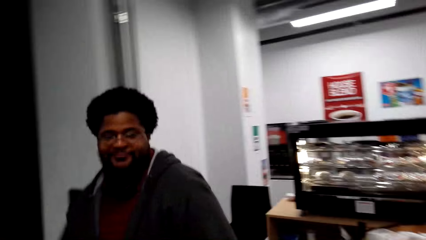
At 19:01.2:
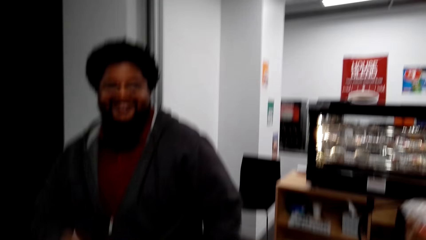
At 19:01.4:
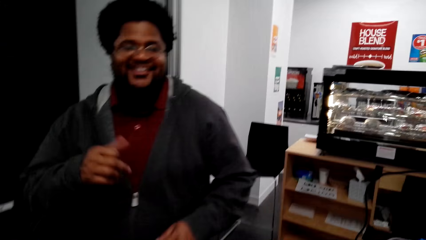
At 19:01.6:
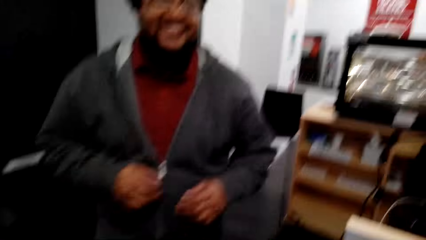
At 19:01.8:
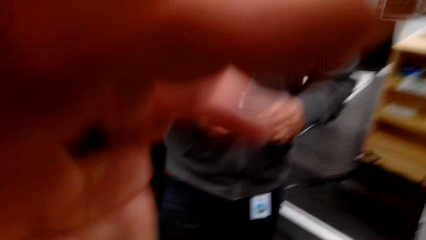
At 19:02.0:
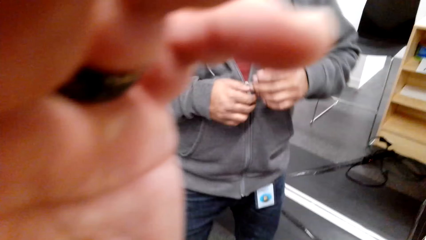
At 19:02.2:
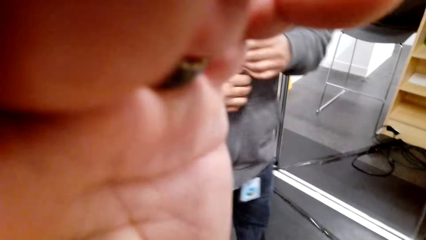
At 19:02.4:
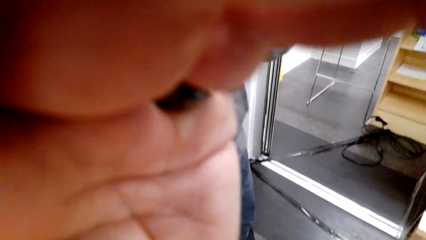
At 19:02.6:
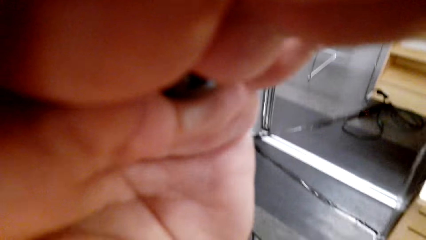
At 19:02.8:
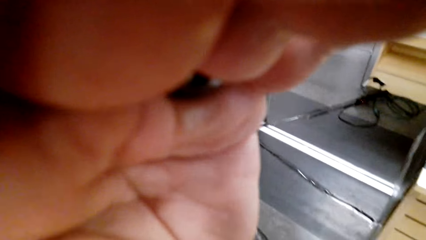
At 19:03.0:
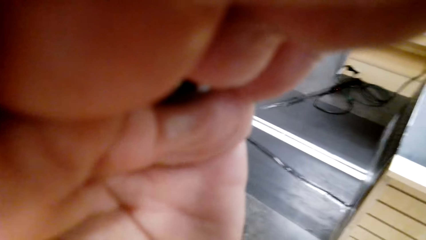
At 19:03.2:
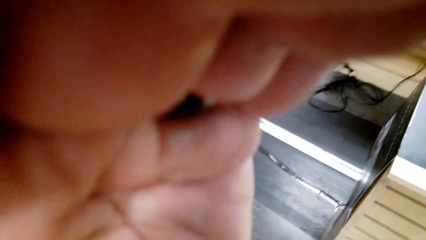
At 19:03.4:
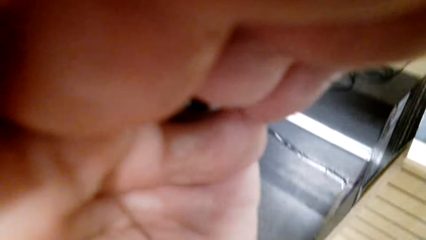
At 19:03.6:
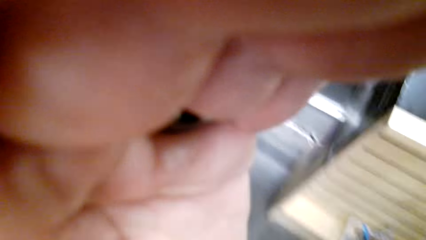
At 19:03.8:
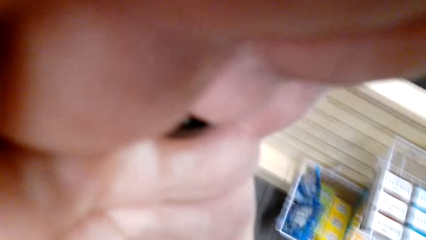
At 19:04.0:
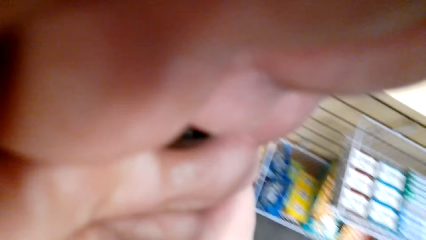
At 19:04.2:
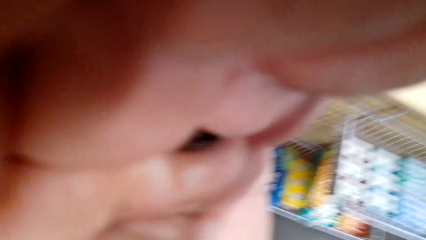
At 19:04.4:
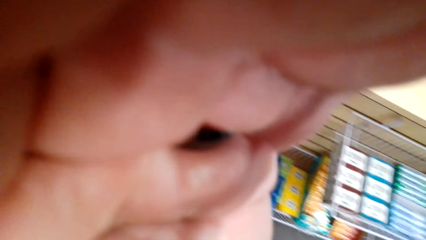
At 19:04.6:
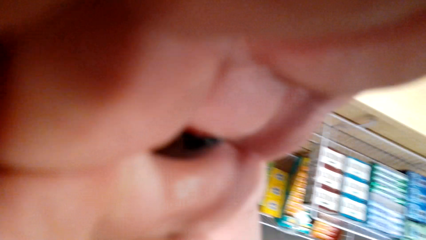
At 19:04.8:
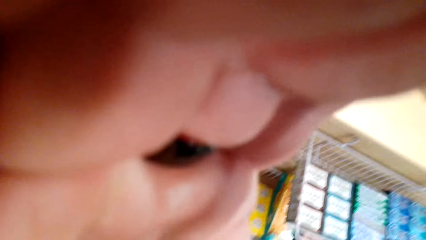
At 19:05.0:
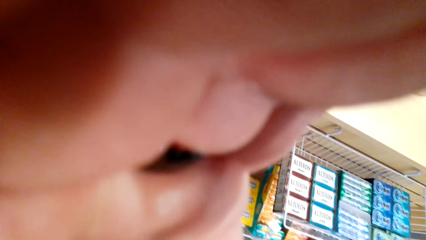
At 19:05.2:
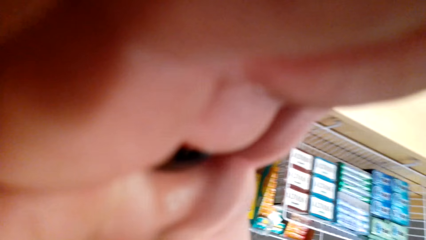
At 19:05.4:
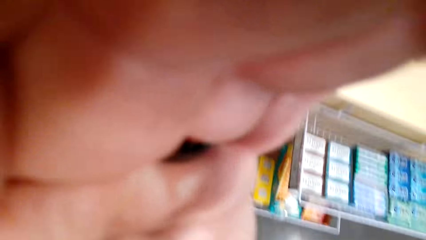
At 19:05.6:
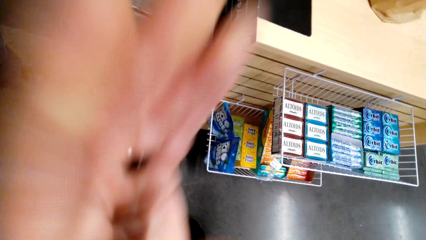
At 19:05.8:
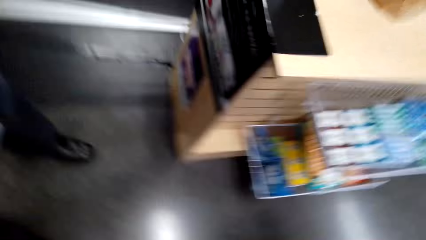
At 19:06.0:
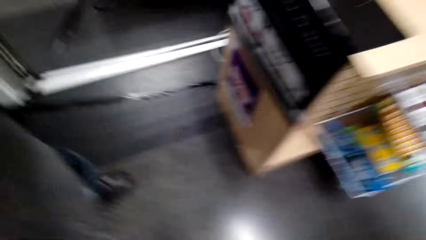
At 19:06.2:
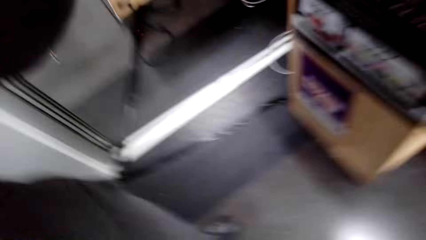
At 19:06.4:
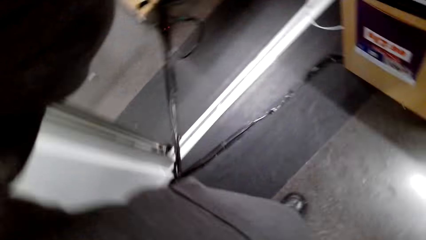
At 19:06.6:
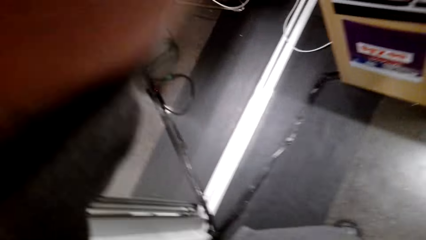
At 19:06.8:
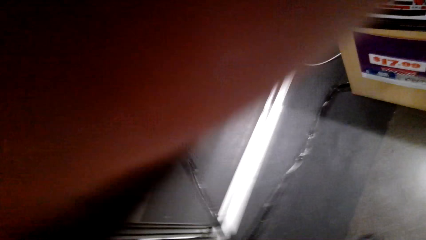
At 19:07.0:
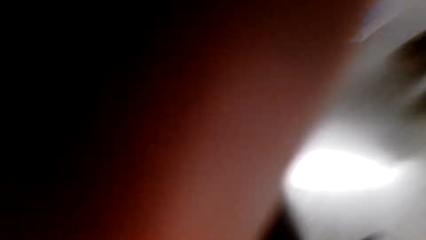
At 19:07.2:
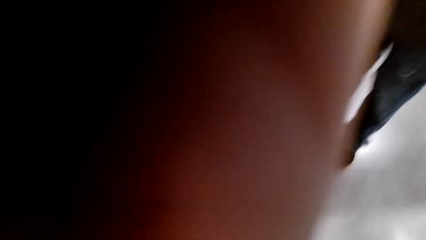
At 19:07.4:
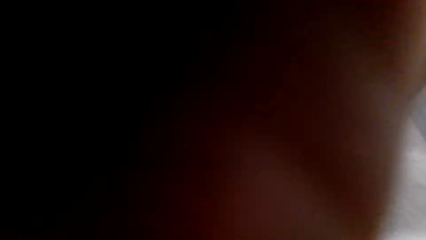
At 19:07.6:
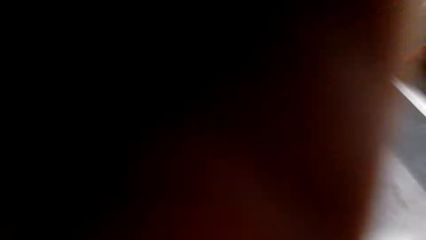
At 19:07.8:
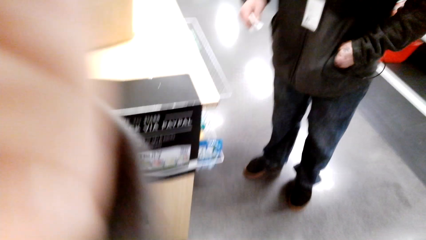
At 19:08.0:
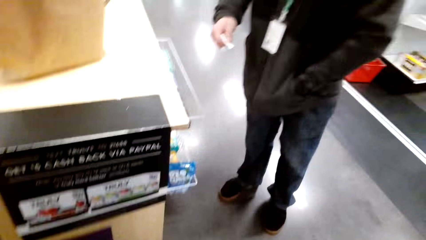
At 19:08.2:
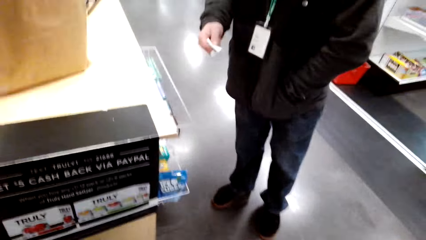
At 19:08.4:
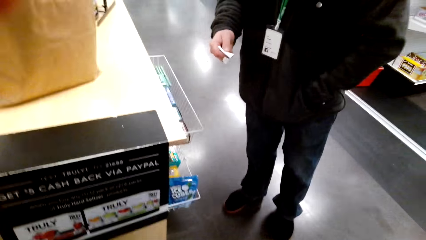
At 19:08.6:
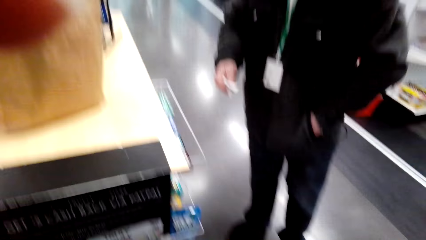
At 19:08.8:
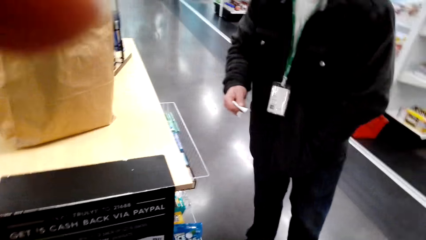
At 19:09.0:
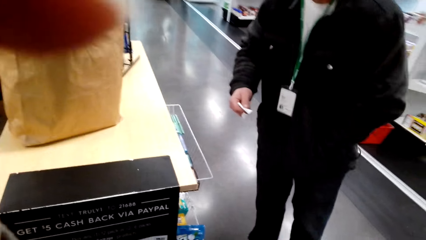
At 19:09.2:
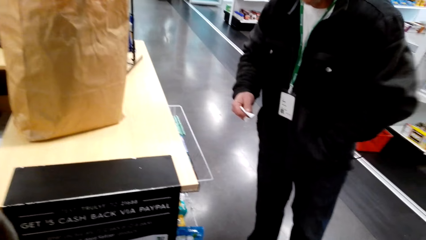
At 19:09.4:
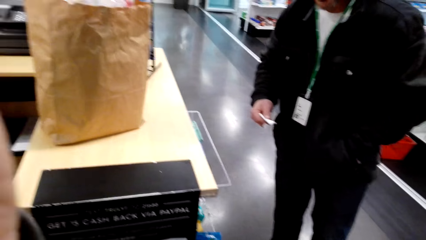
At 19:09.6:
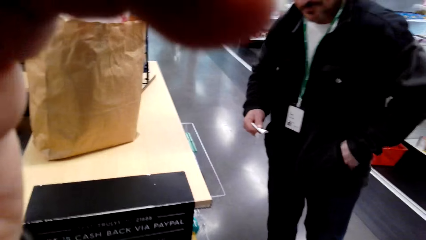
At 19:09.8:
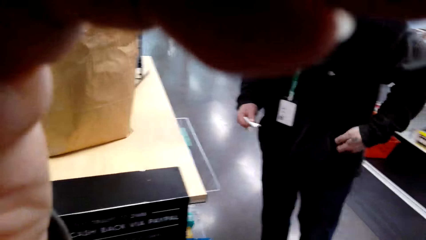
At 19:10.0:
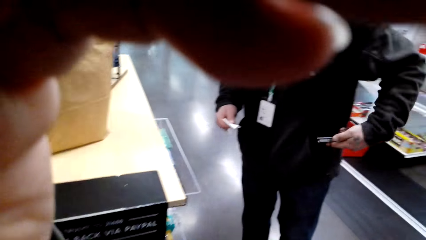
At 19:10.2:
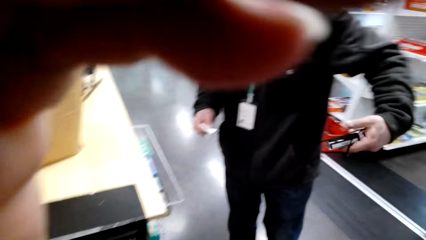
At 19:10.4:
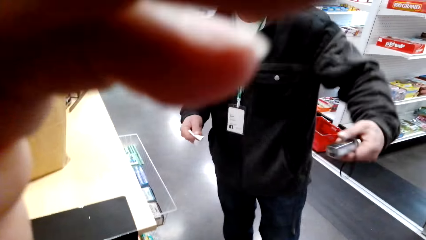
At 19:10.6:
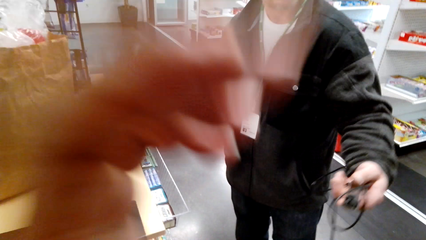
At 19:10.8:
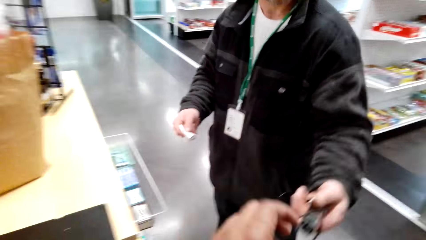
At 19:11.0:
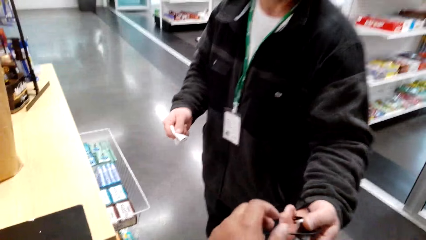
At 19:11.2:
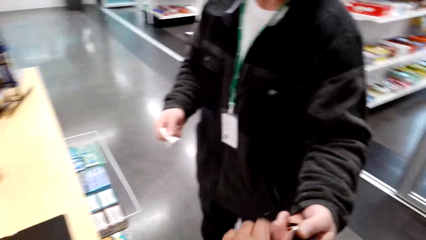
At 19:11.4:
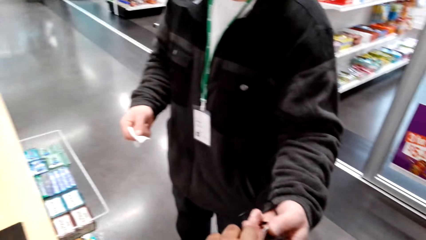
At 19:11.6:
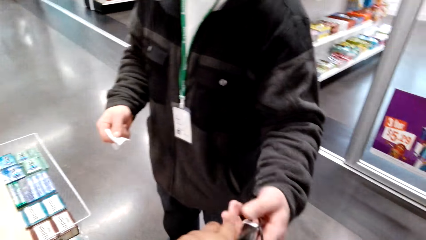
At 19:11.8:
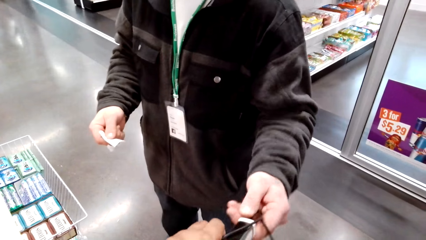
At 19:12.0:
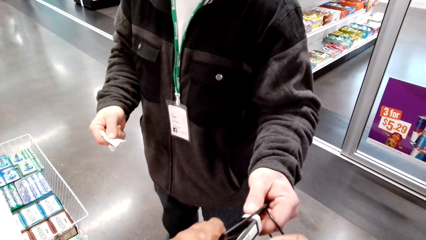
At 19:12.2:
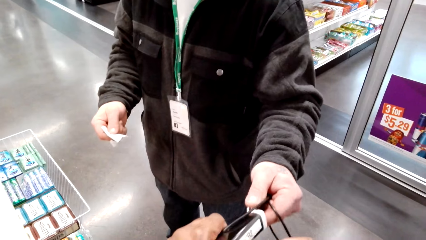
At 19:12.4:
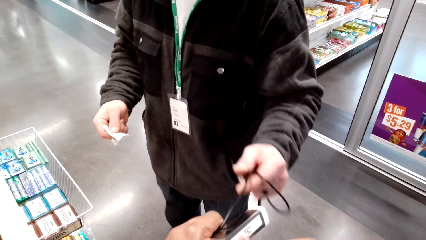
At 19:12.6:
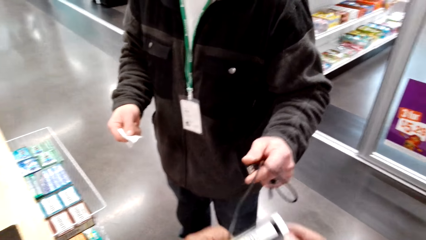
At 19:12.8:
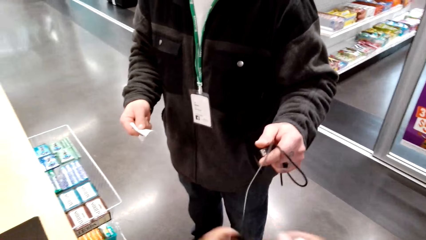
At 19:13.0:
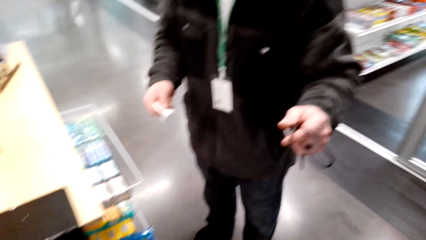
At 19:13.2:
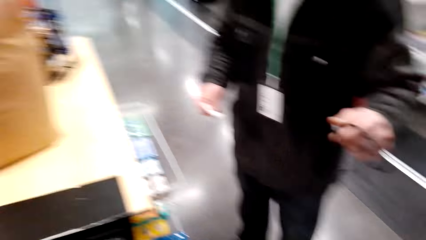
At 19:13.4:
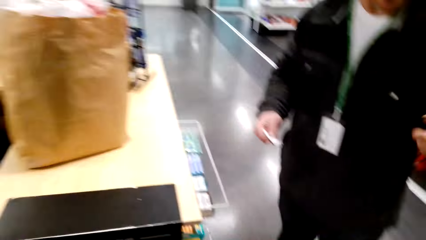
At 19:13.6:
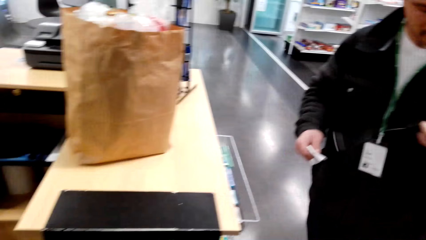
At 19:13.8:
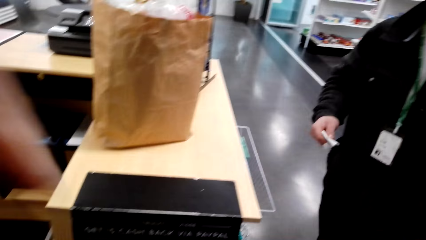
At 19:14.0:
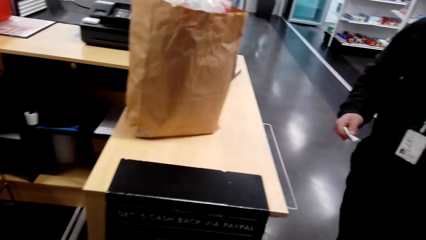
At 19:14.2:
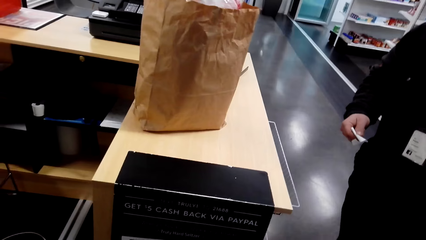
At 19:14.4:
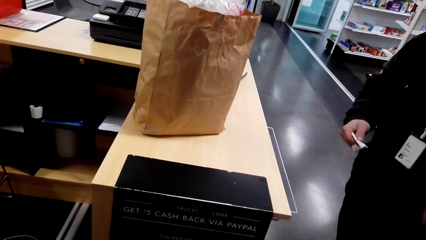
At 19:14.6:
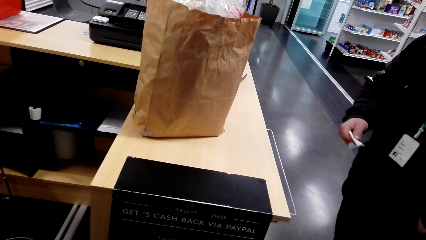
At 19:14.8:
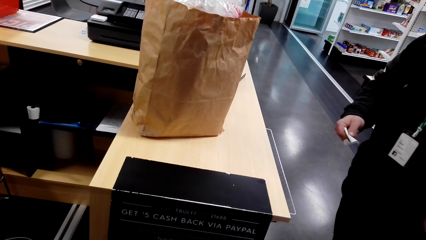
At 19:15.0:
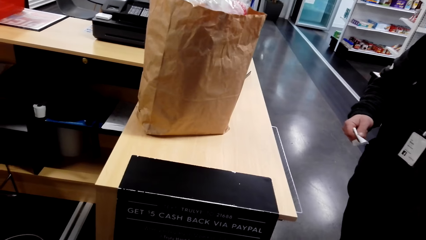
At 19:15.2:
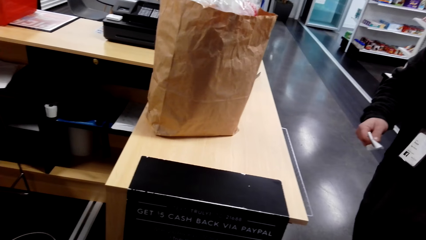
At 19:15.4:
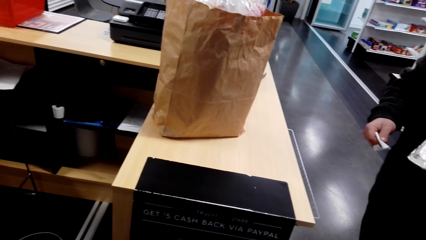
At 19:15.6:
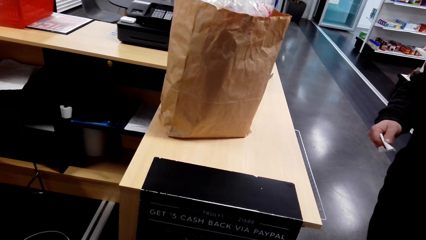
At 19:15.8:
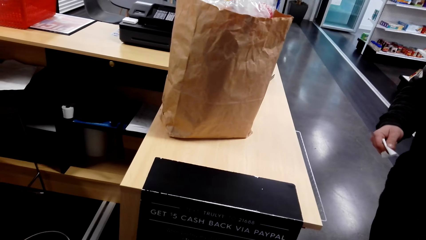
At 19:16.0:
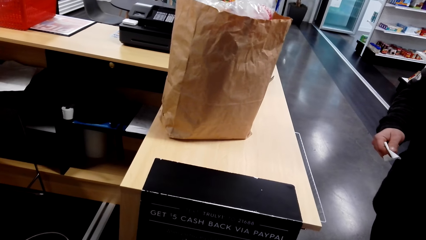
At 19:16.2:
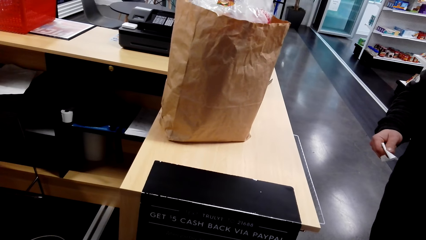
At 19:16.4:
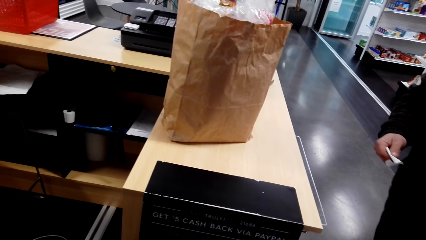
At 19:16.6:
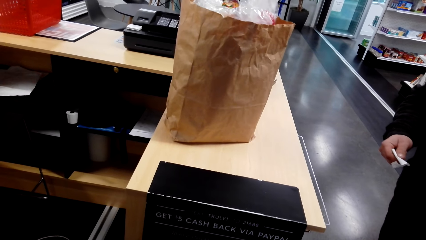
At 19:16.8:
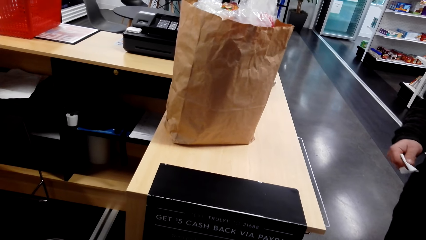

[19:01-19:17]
A cashier talks to the camera wearer. The camera wearer touches the camera. They remove the camera. A man gives the cable to the camera wearer.
